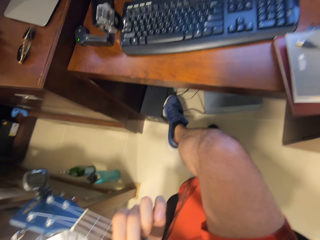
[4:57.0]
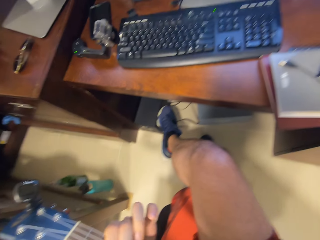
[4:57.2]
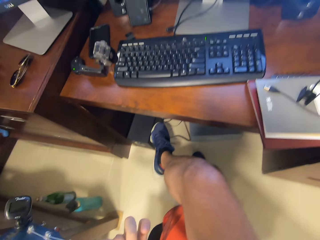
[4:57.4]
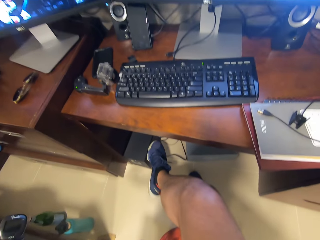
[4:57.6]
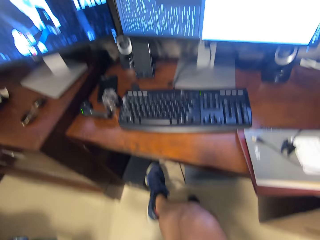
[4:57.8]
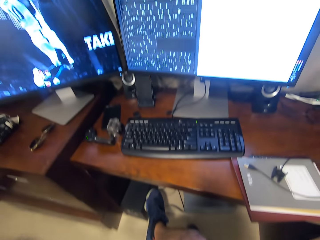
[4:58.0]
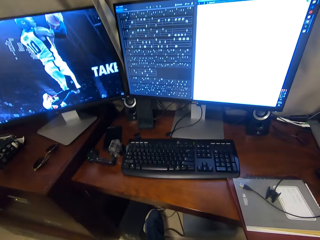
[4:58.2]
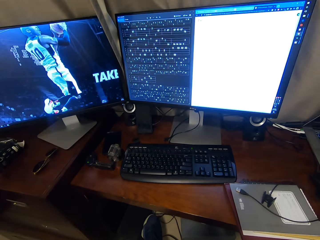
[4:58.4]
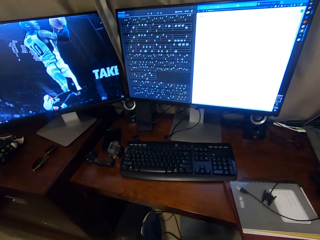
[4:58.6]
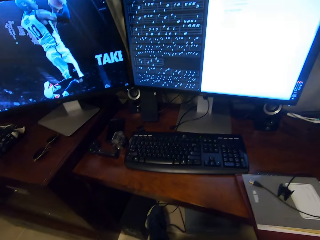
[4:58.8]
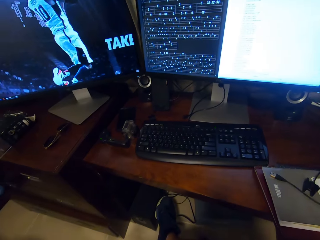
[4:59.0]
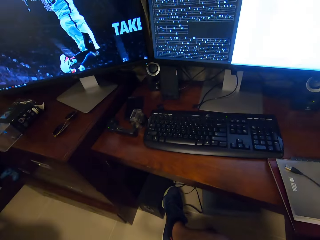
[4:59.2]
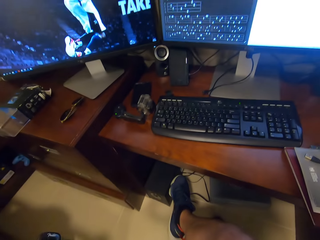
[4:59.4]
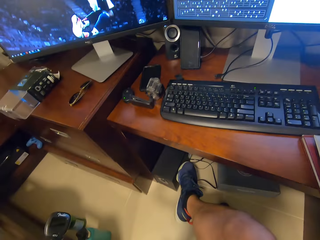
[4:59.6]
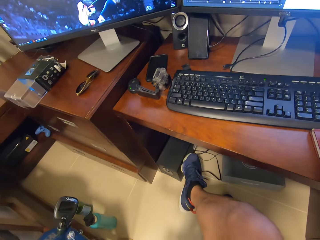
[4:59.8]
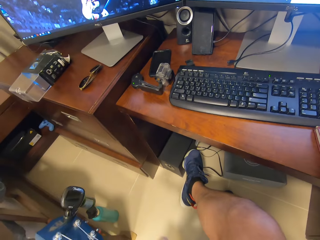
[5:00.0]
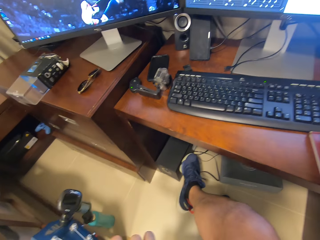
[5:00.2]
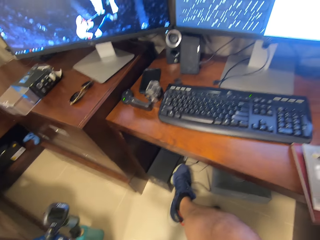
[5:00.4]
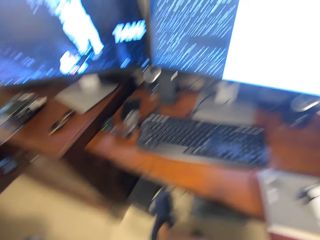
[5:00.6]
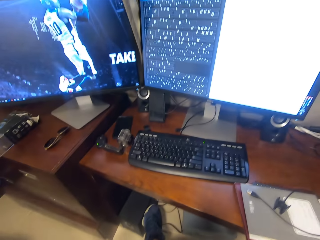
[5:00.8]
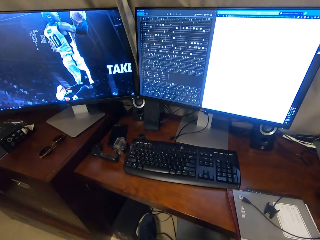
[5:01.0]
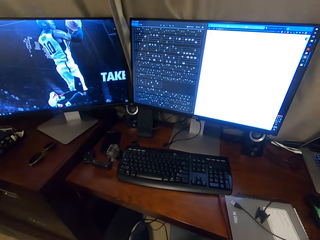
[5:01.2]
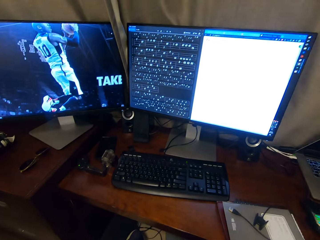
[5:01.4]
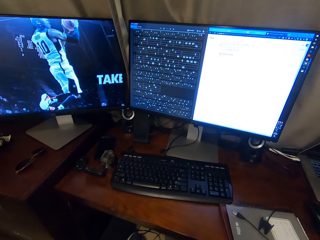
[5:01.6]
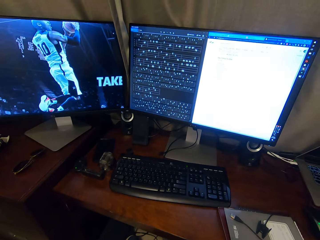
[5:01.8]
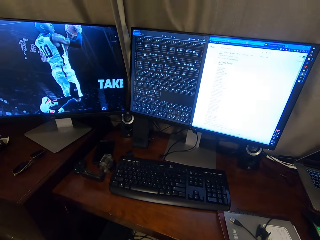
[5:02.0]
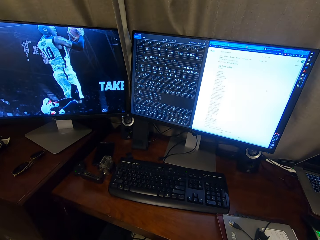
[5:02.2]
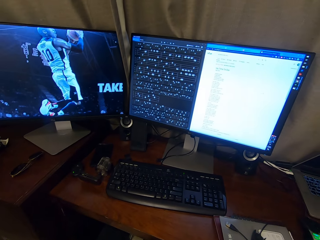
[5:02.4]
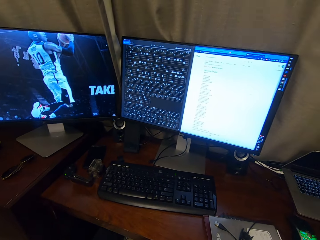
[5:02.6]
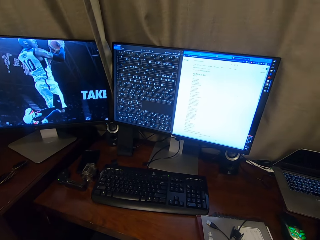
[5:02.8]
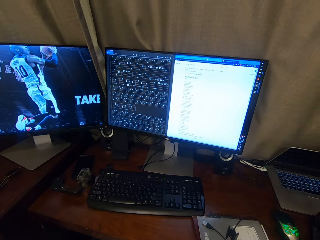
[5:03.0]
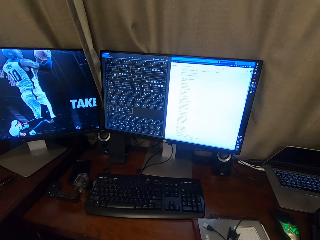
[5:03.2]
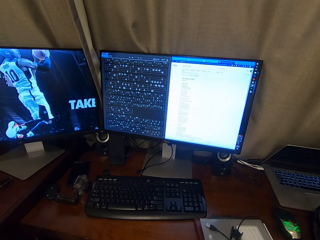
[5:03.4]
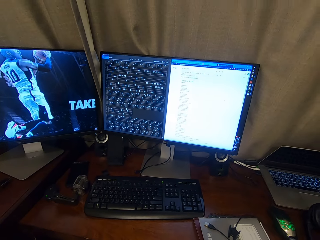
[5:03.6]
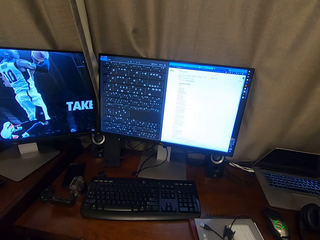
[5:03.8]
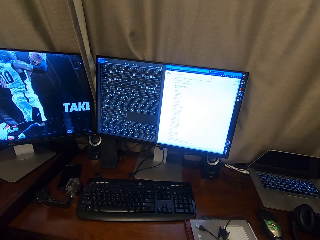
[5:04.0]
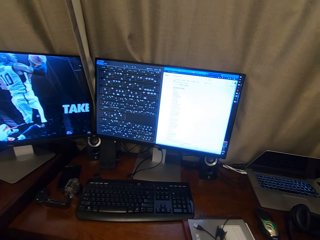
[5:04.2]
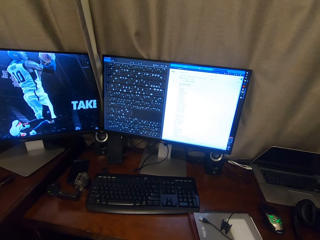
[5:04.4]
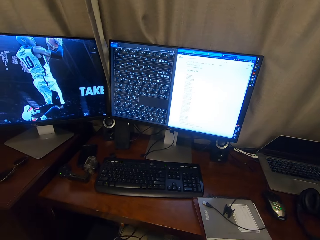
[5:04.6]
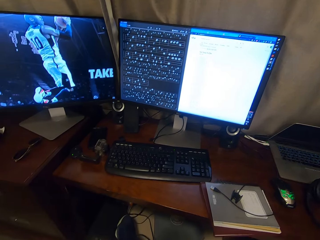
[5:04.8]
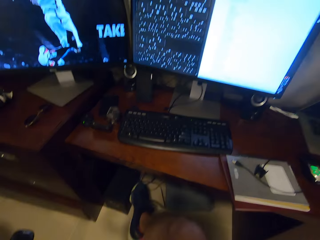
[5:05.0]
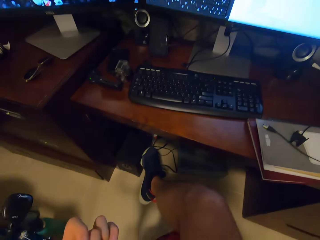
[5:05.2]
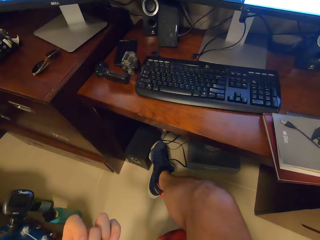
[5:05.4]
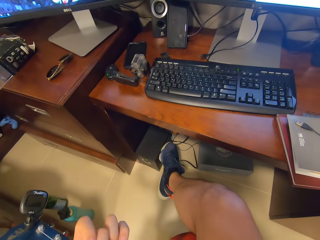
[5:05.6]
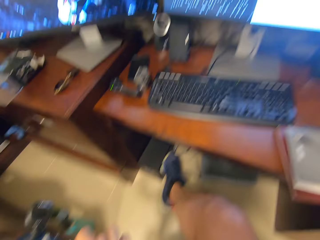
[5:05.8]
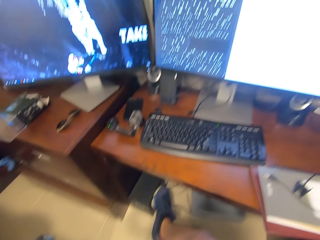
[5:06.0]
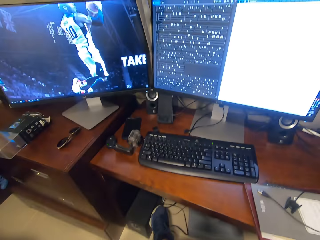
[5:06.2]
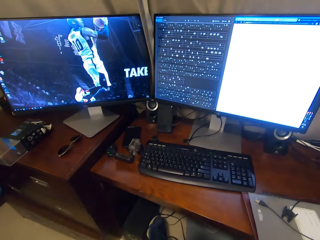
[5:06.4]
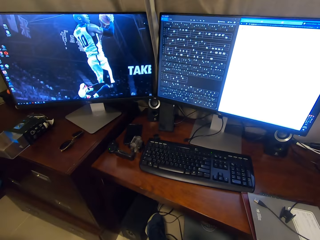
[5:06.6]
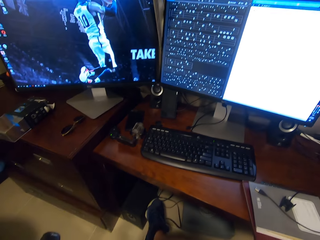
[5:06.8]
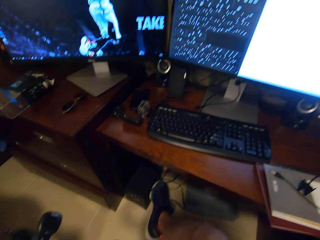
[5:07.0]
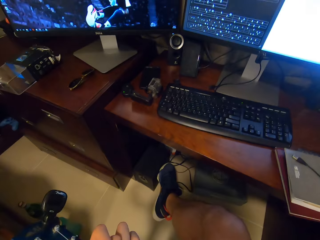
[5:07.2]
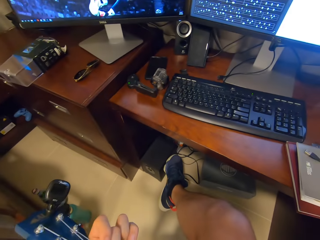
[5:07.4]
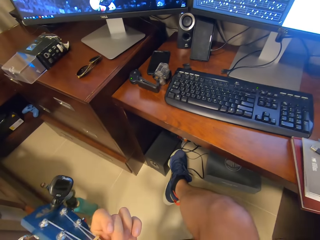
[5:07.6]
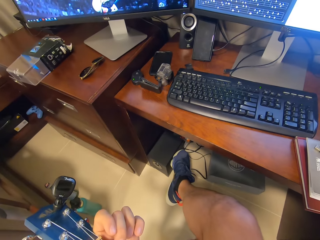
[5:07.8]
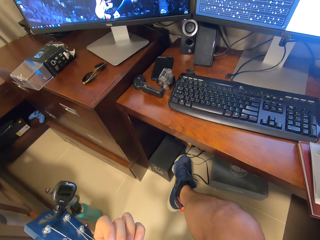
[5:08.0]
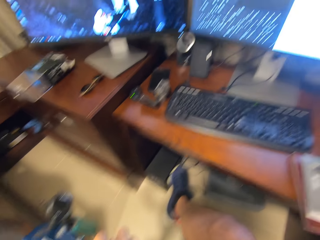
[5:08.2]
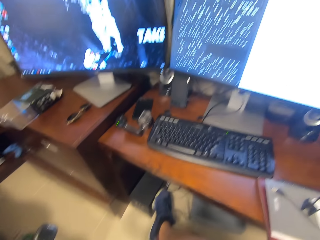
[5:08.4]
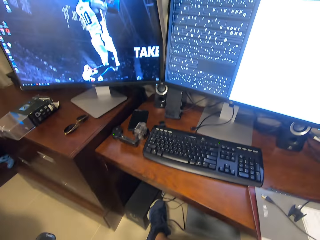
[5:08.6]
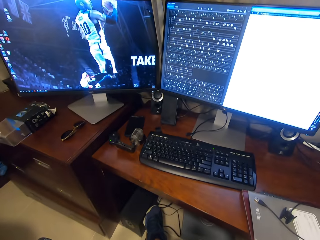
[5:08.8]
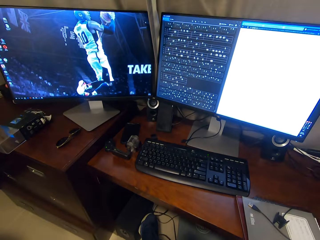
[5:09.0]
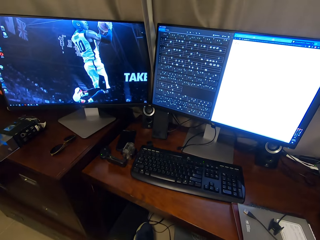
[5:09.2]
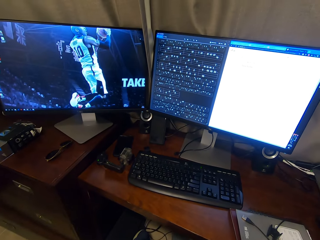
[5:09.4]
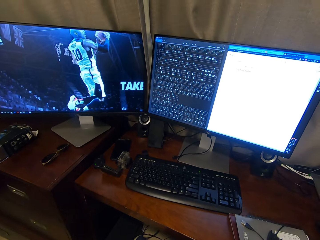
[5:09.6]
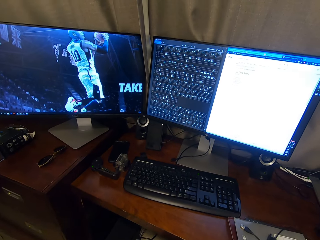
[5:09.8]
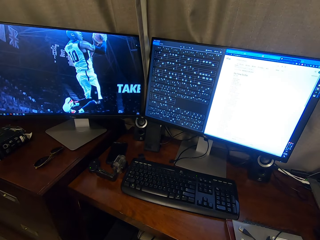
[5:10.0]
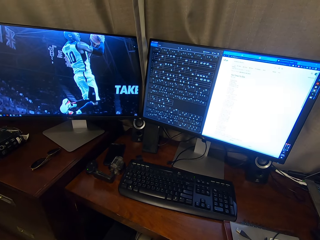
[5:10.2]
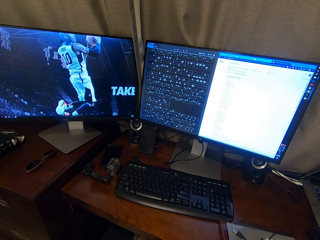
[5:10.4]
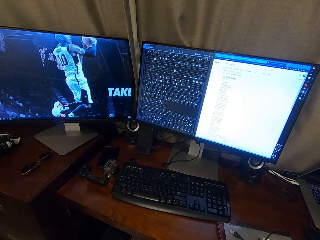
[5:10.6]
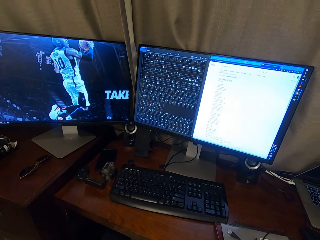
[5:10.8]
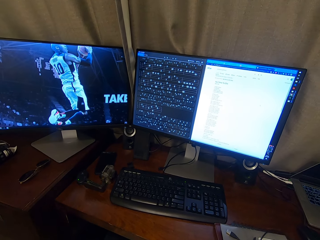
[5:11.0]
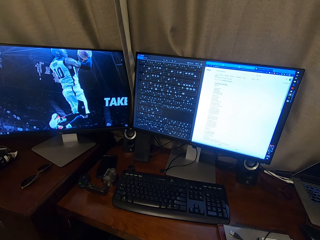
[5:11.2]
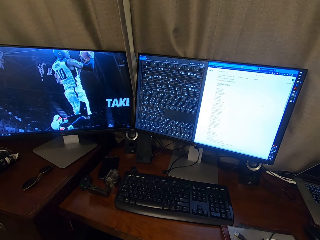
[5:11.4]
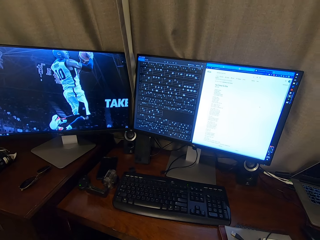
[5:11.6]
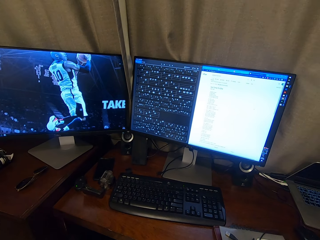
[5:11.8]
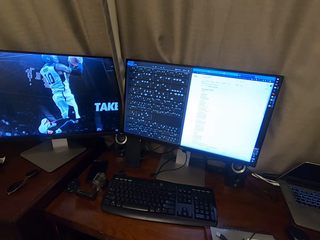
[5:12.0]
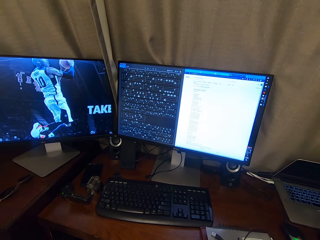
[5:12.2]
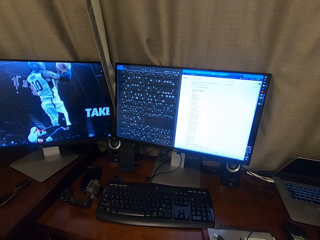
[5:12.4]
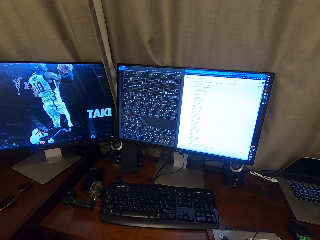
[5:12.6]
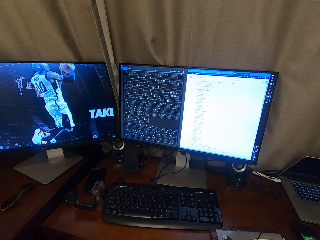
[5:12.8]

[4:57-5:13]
The camera wearer looks at the computer screen. They look around.

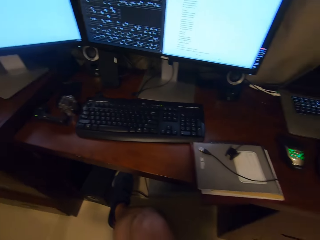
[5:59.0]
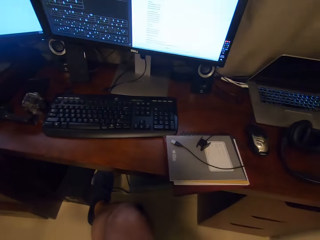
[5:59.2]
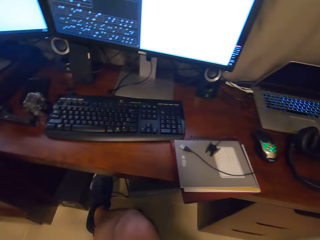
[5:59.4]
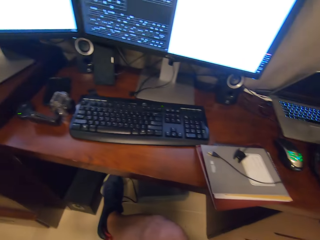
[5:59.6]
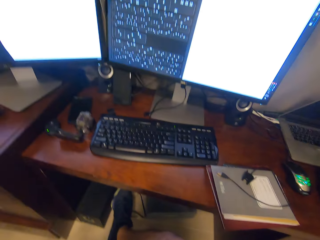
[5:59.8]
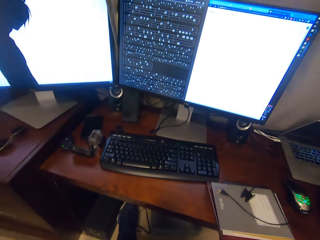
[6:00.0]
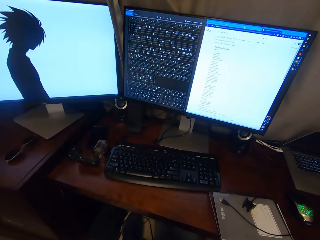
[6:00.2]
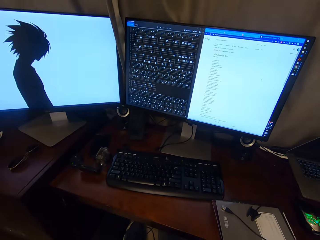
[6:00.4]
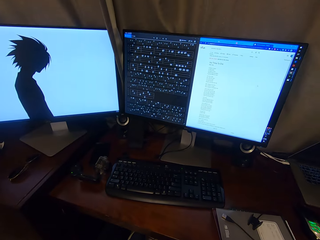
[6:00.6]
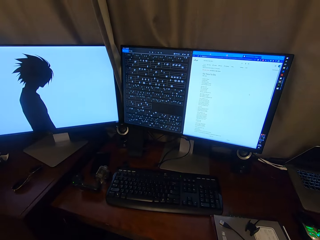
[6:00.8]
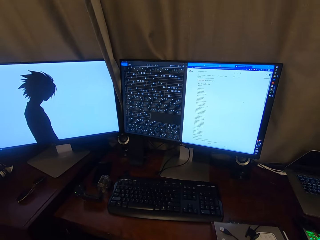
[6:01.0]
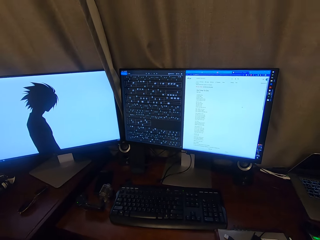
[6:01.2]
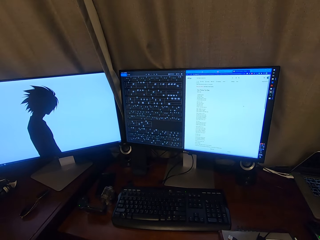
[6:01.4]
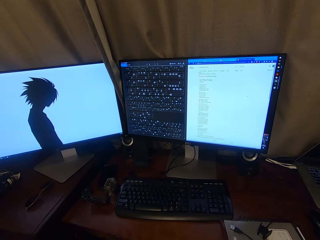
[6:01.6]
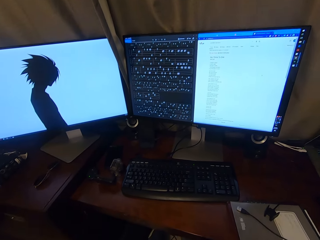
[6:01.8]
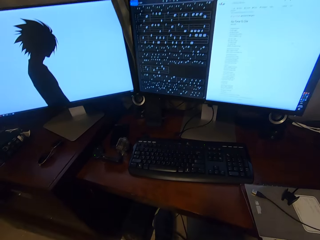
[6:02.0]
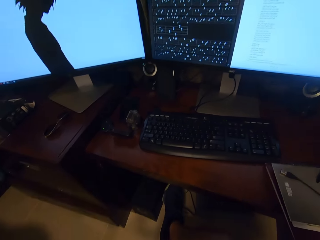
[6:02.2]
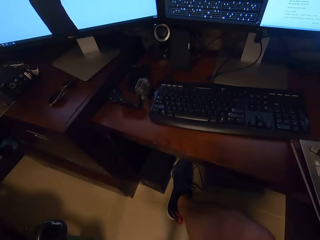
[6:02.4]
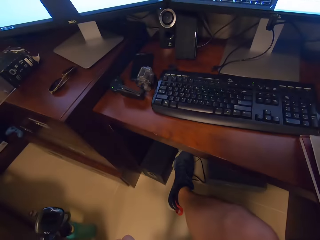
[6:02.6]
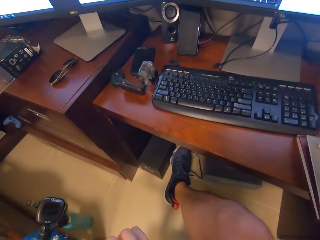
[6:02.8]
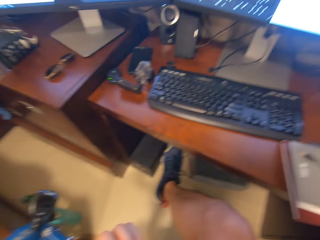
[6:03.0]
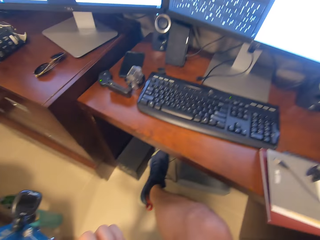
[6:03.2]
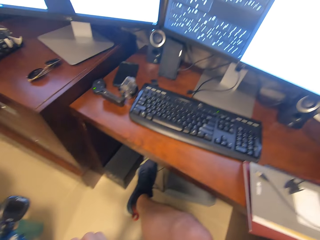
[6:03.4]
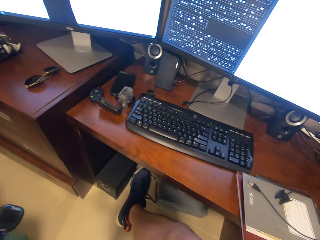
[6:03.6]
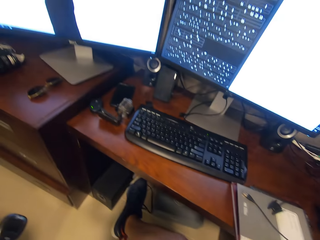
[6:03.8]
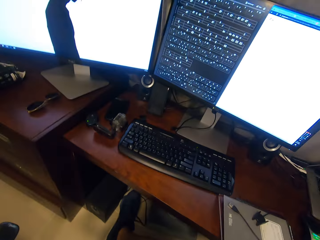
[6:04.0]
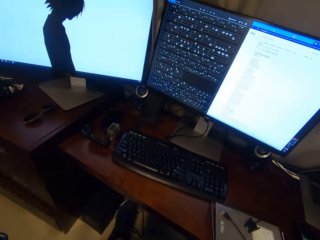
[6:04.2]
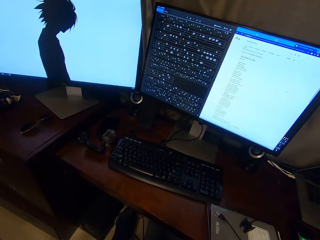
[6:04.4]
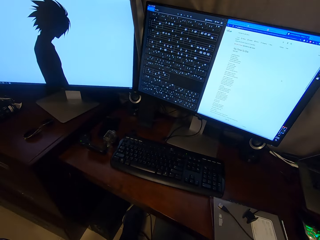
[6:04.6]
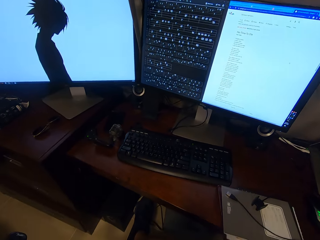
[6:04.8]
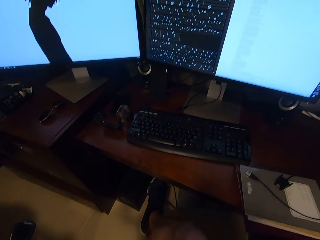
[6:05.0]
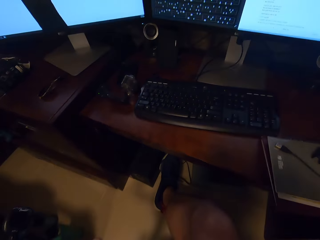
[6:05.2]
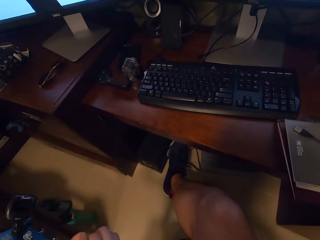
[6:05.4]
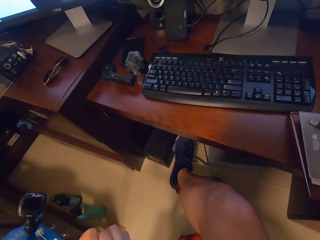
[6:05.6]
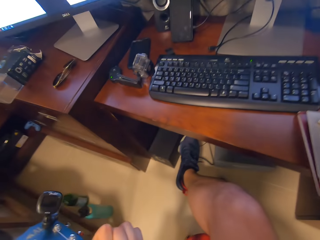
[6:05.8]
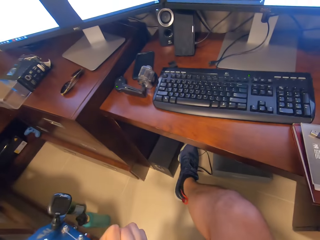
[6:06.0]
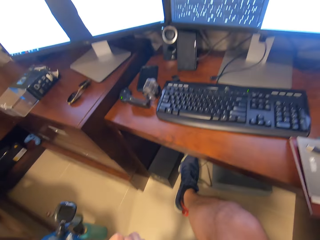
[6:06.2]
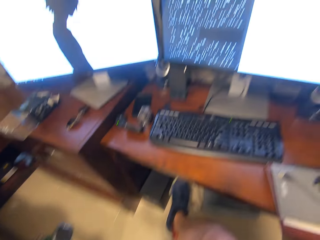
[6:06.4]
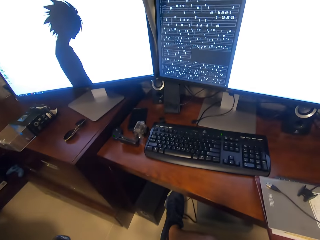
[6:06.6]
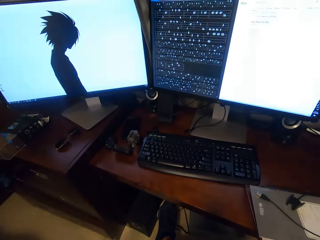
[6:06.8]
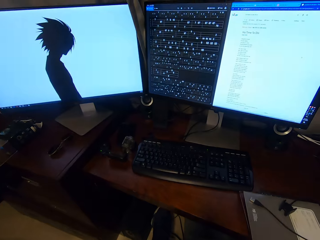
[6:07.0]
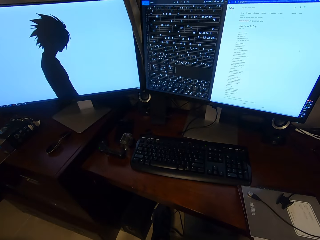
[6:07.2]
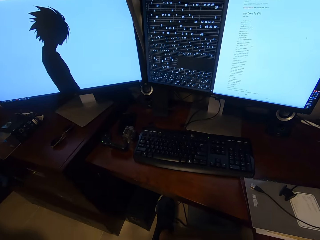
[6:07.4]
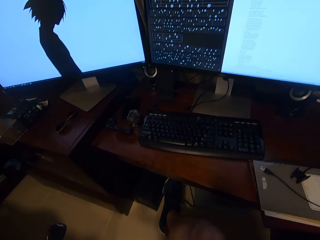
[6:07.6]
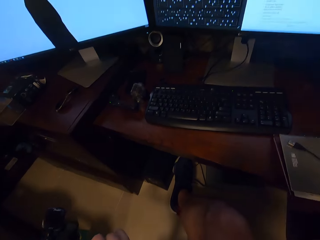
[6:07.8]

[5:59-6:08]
The camera wearer looks around.
